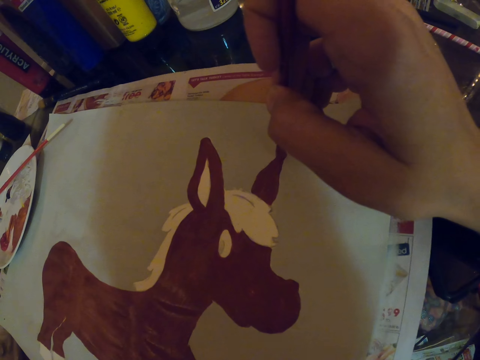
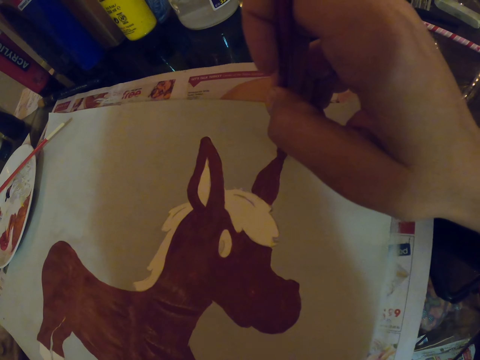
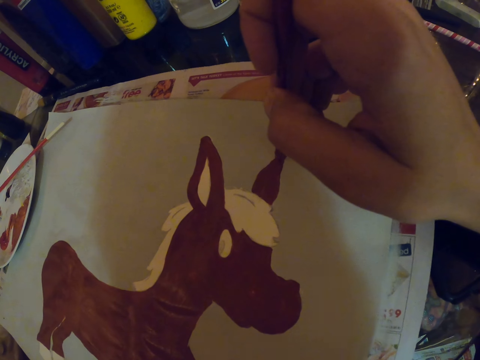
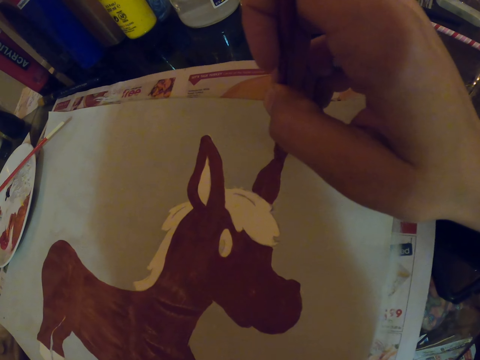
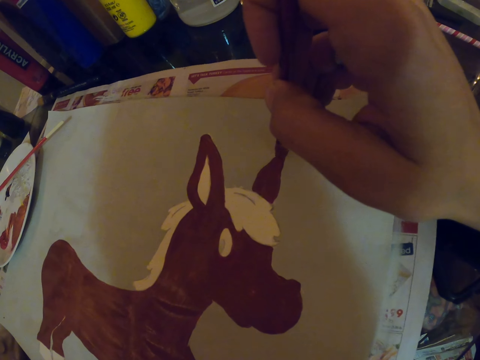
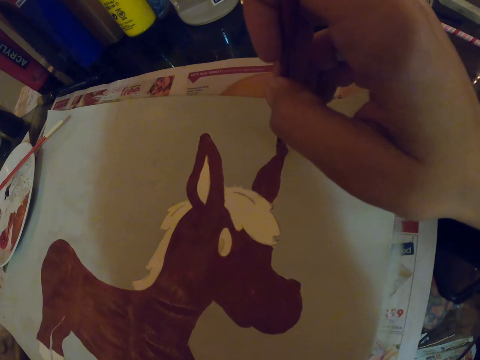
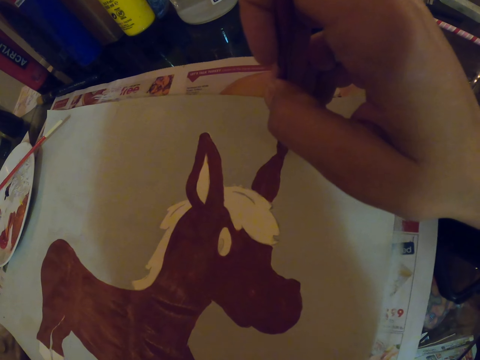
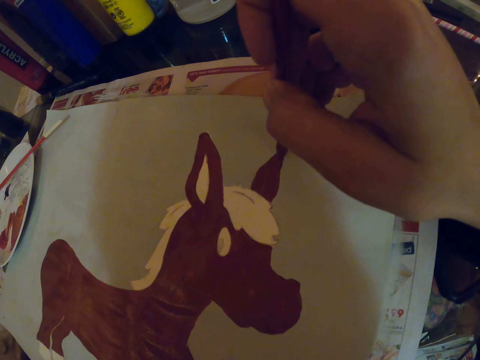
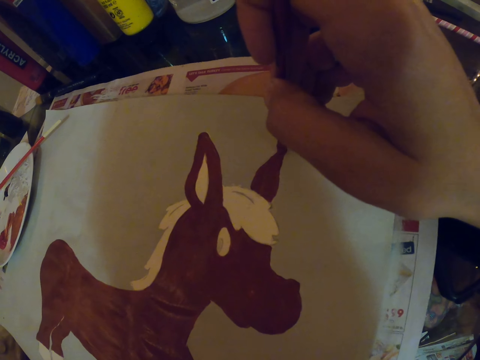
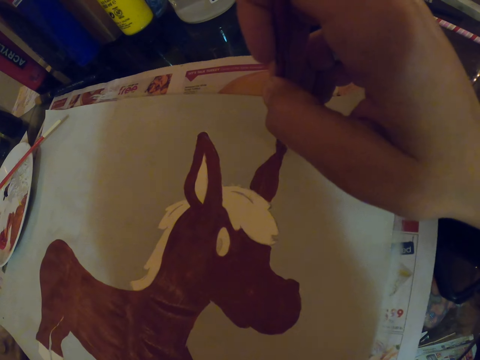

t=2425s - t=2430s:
The camera wearer paints with the paint brush.

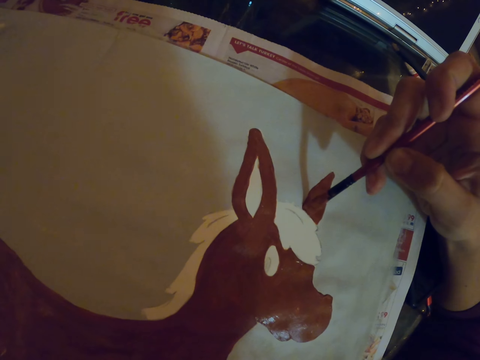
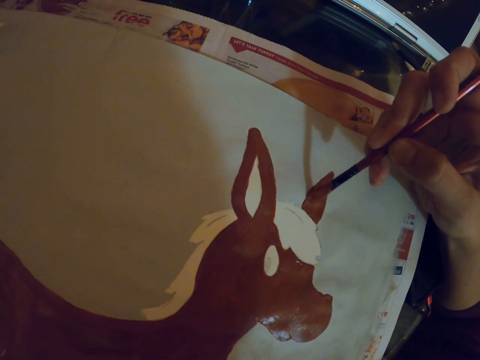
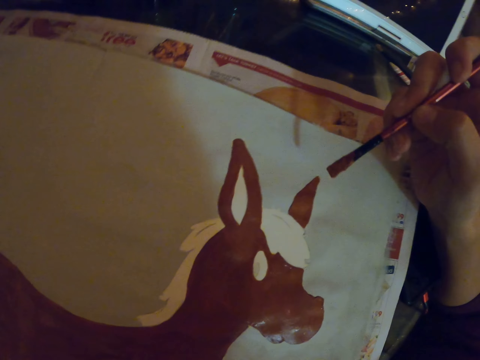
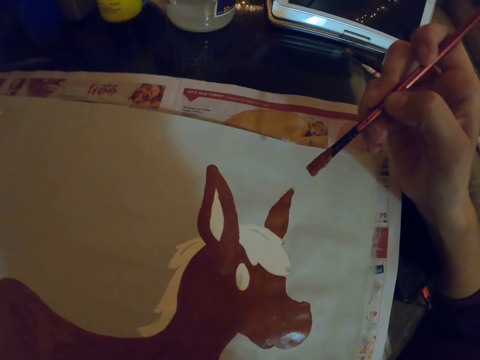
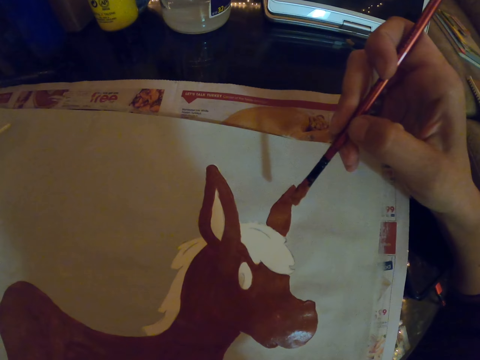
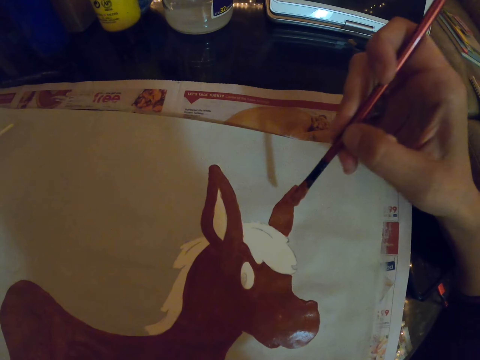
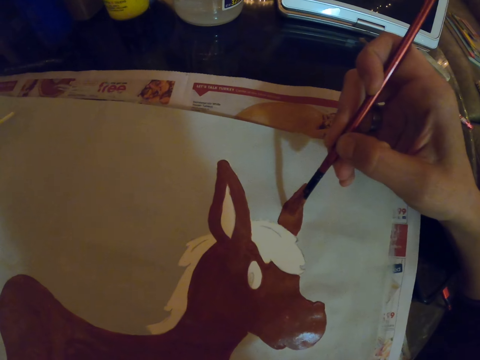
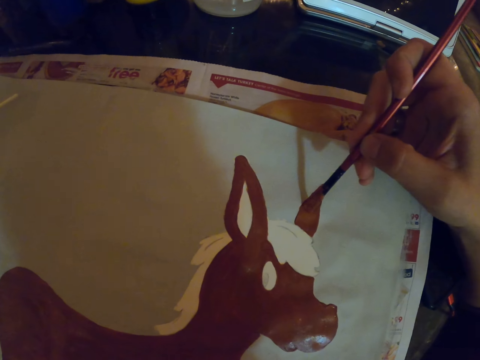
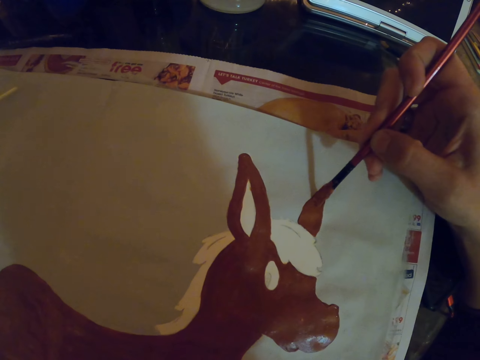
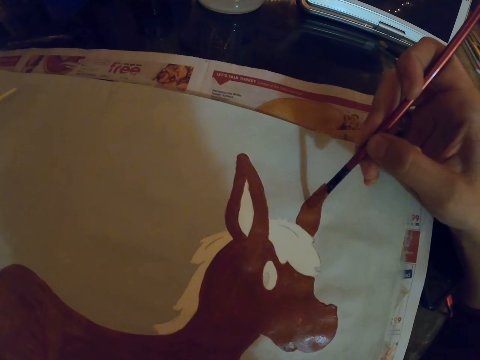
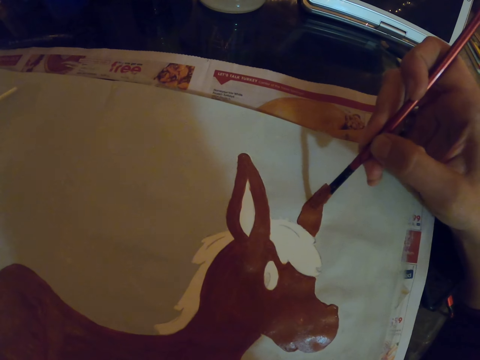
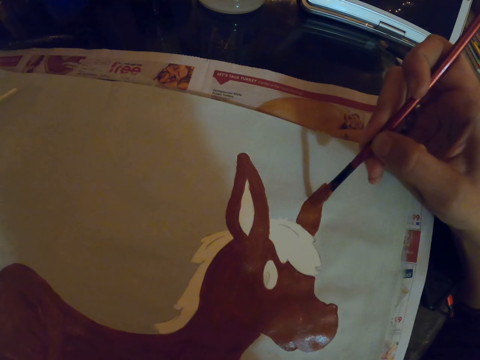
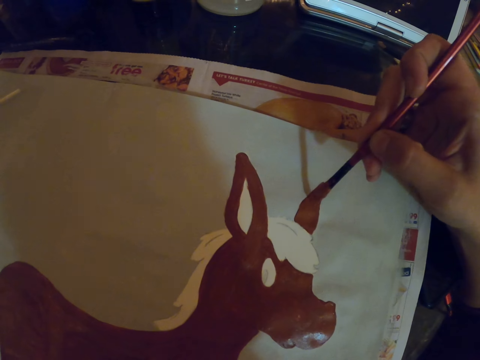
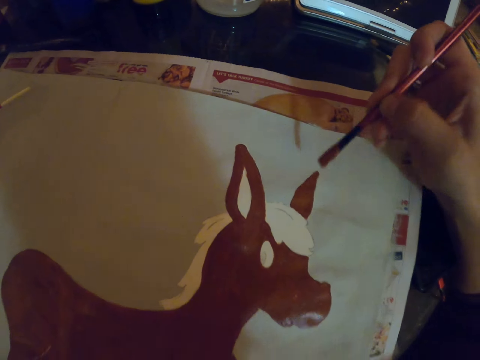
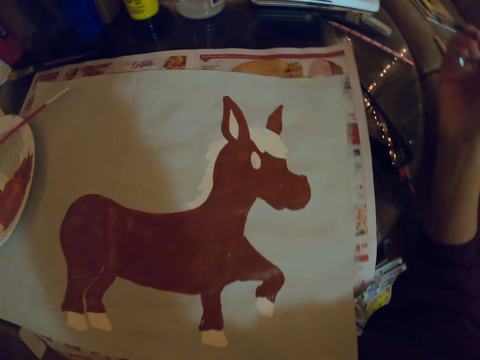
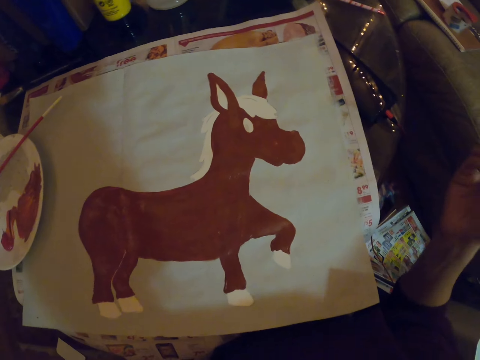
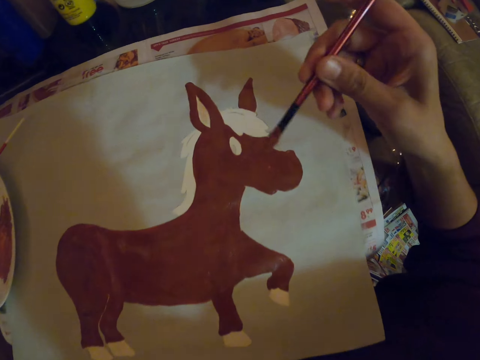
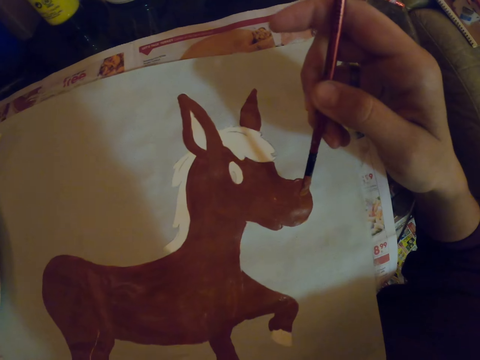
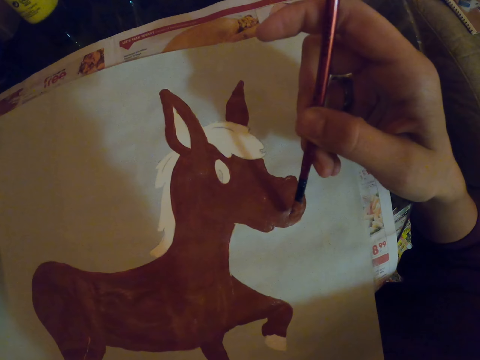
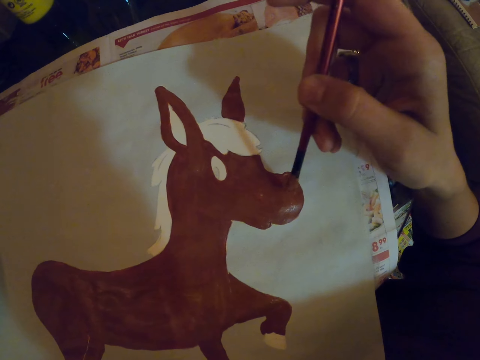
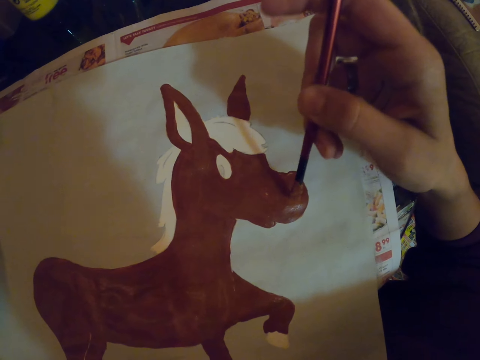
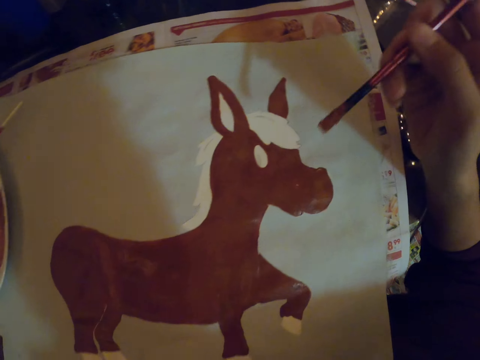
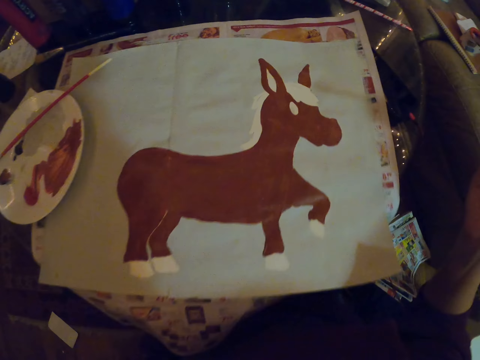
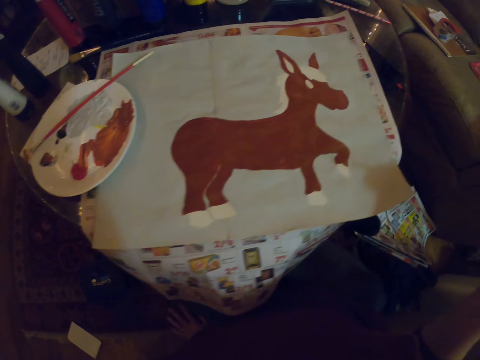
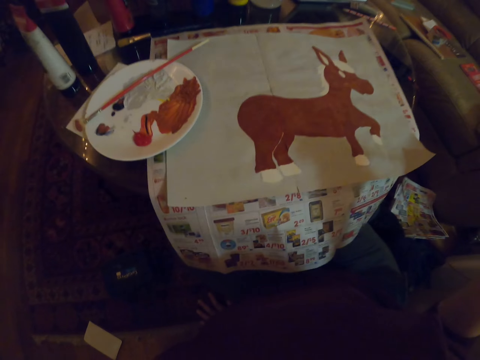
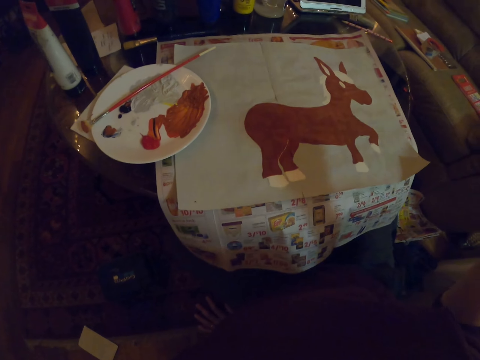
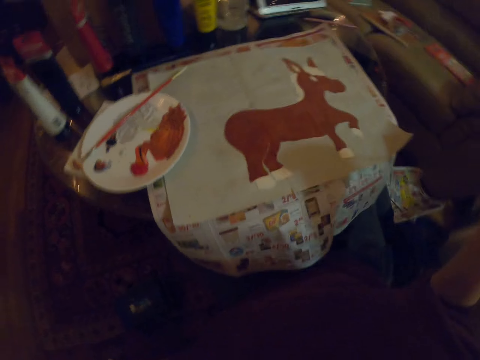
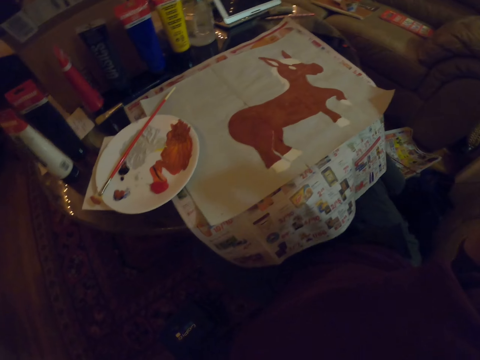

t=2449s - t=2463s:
The camera wearer pauses and holds the art brush. They repaint the sketch with the art brush. They pause and hold the art brush. They repaint the sketch with the art brush. They pause and hold the art brush.

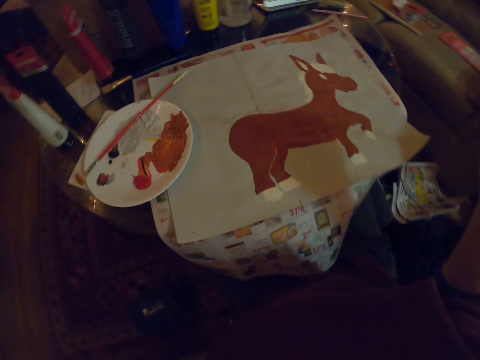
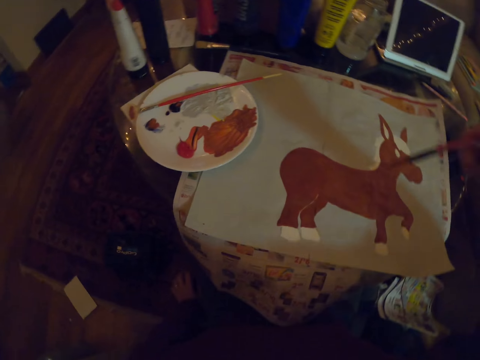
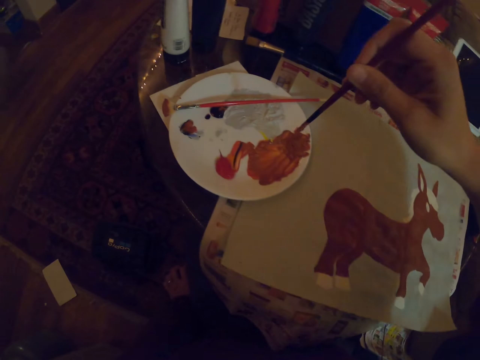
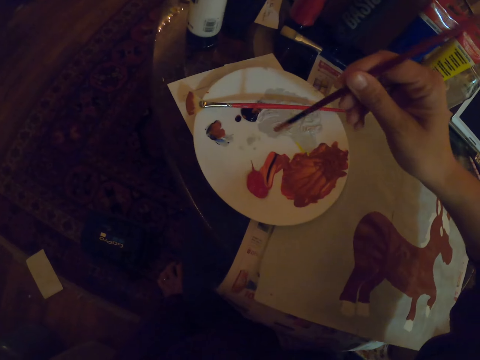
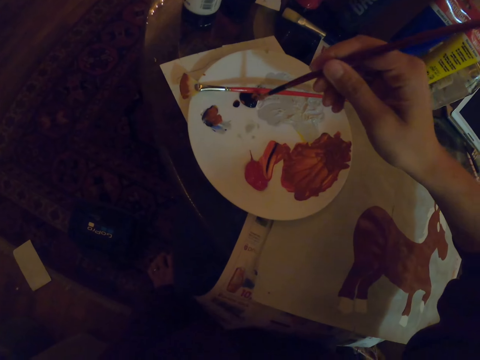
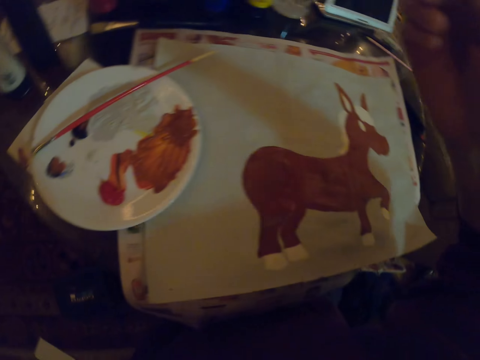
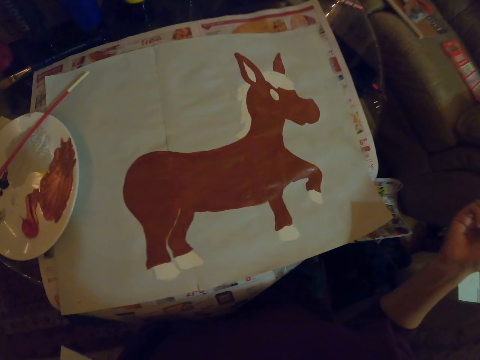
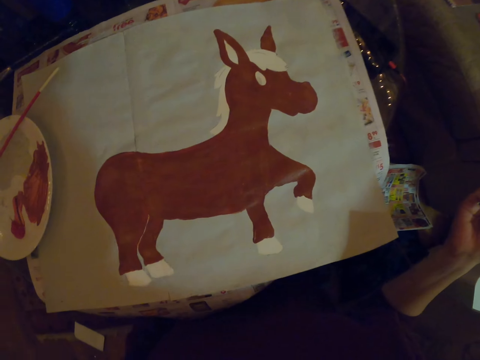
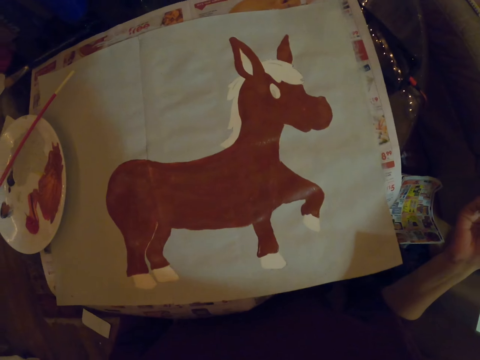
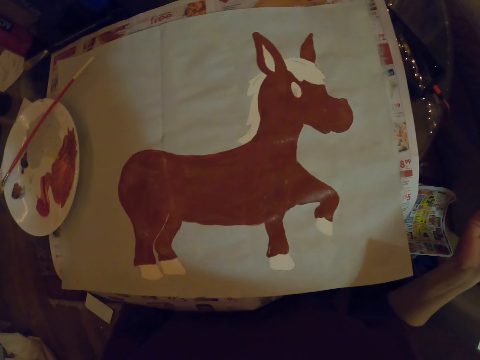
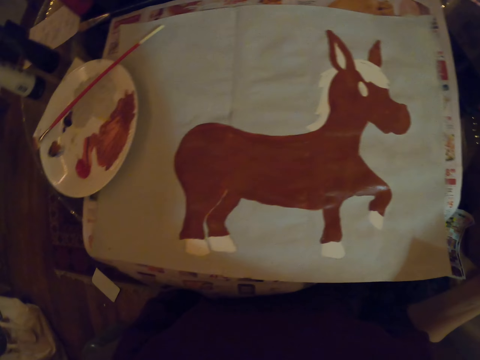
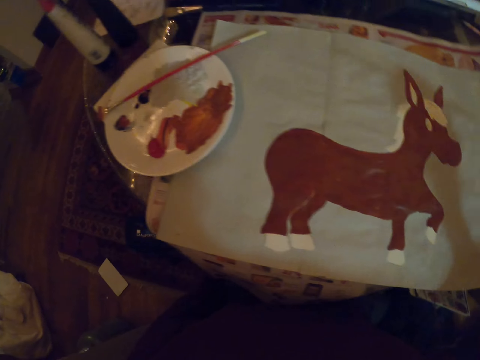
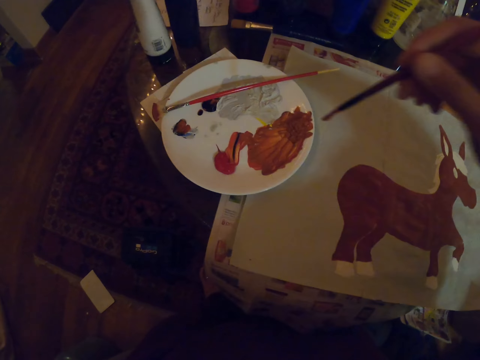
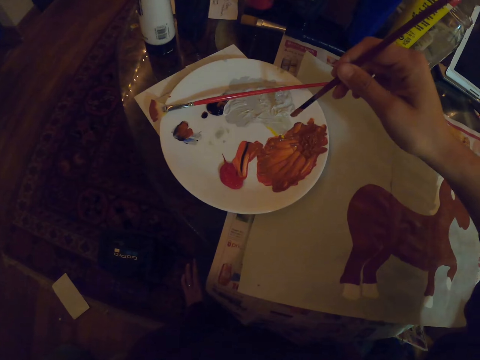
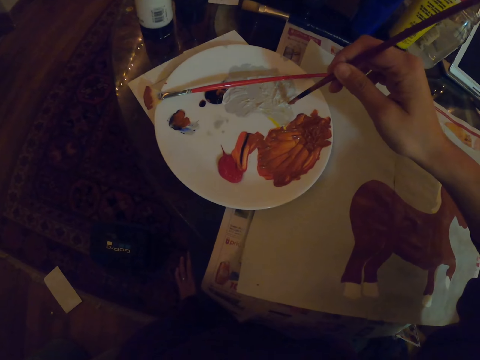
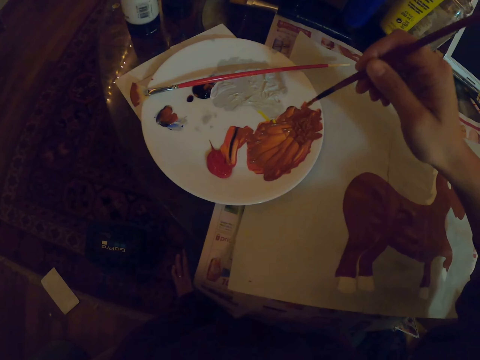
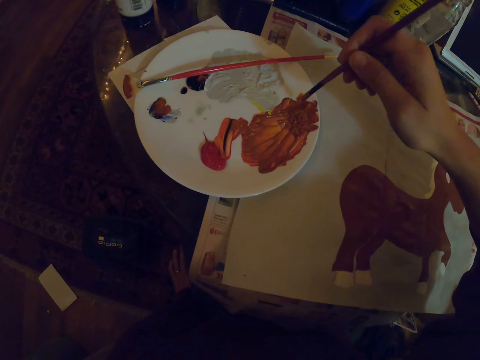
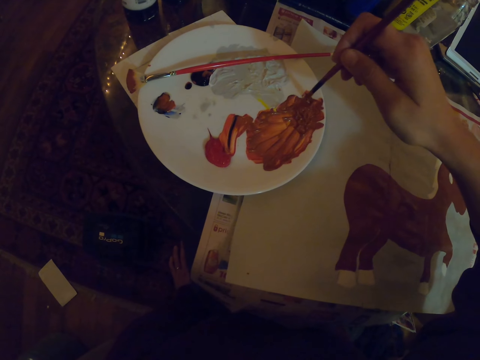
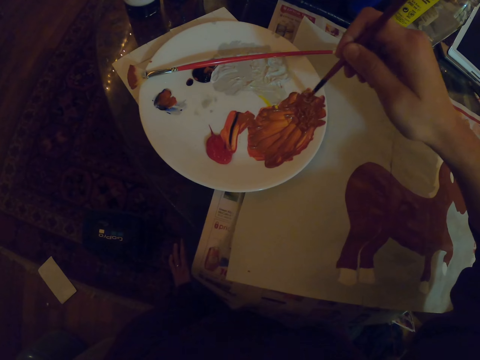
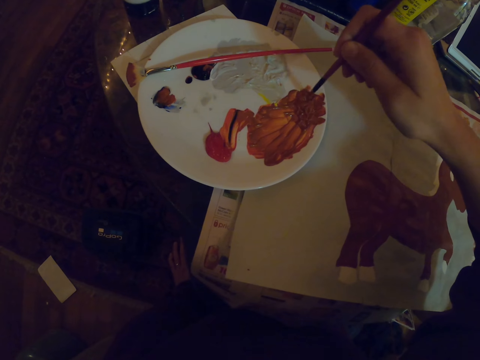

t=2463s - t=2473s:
The camera wearer takes paint on the plate with the paint brush or art brush. They take paint on the plate with the paint brush again. They mix the white paint and brown paint with the art brush.
